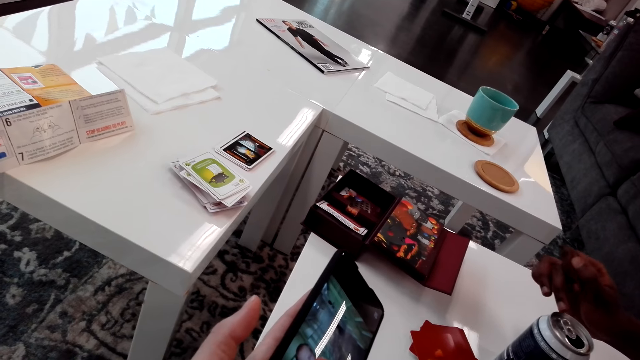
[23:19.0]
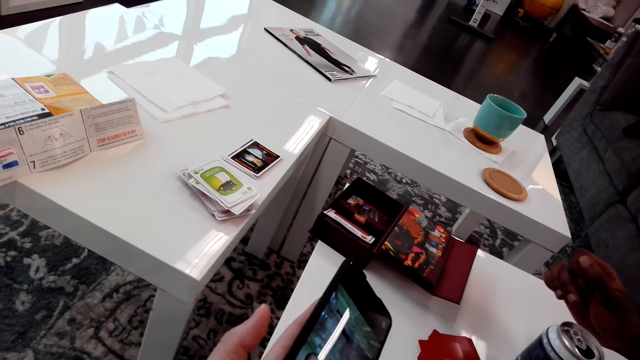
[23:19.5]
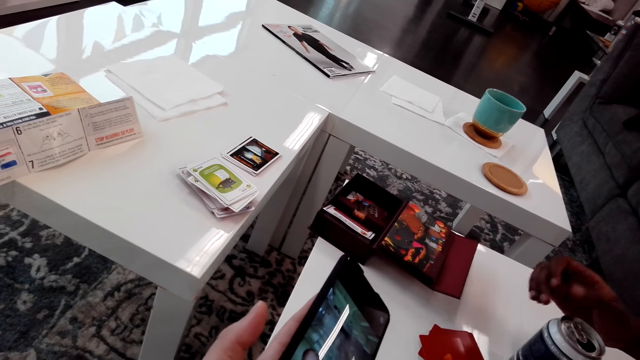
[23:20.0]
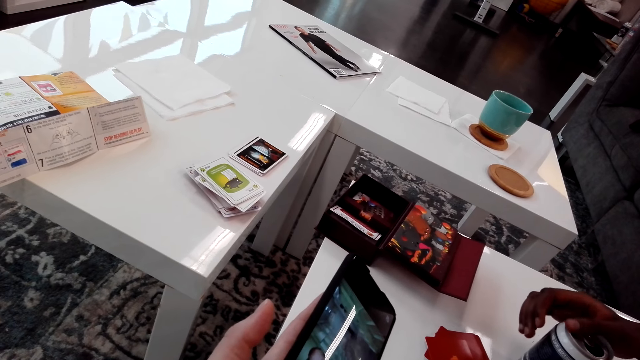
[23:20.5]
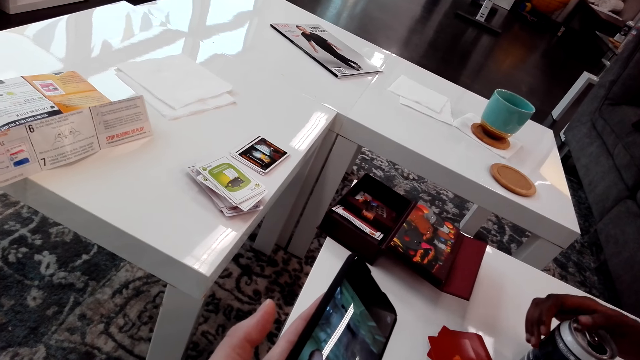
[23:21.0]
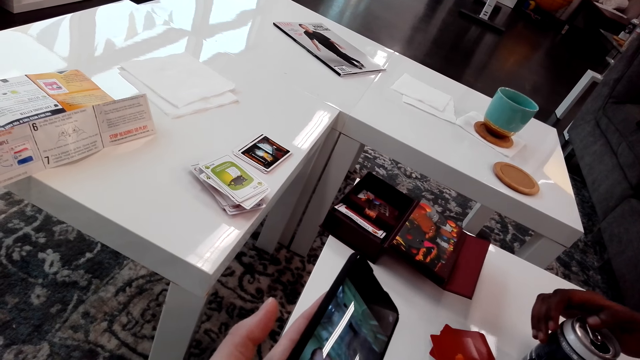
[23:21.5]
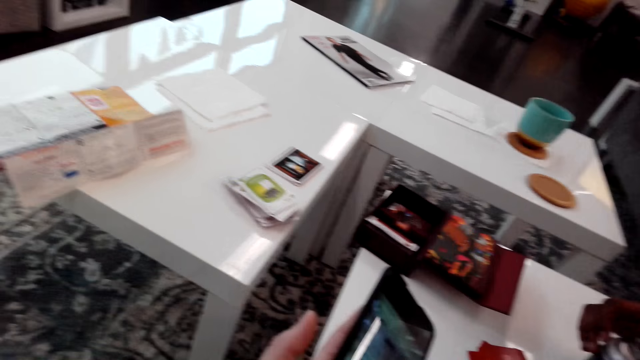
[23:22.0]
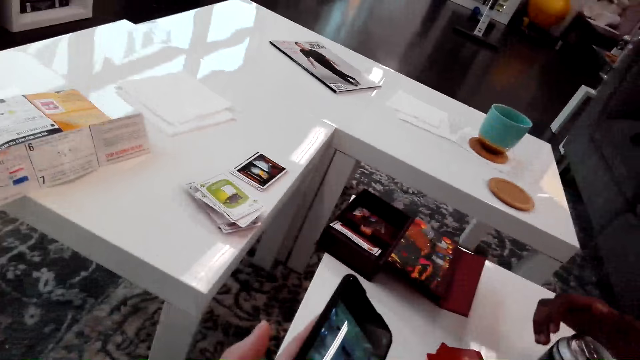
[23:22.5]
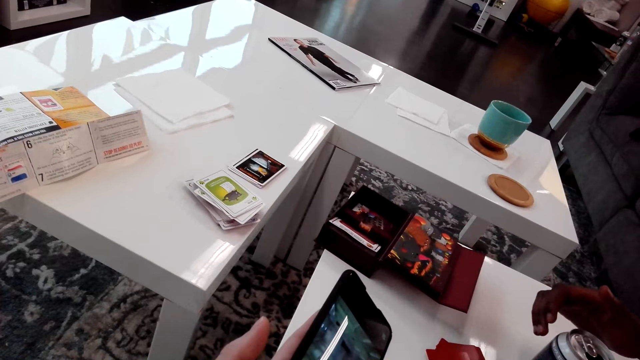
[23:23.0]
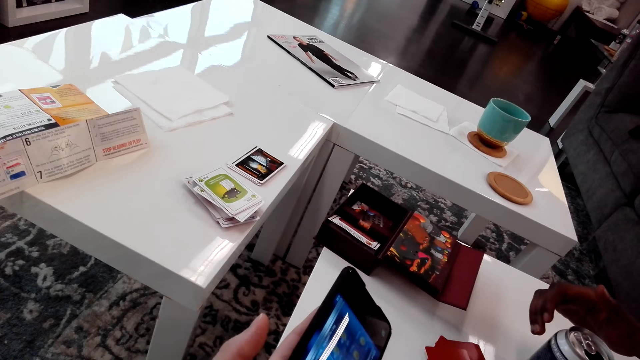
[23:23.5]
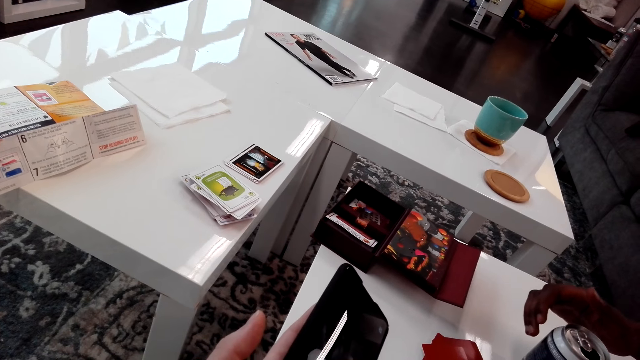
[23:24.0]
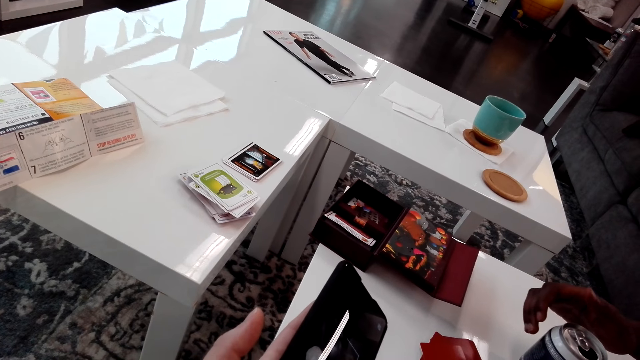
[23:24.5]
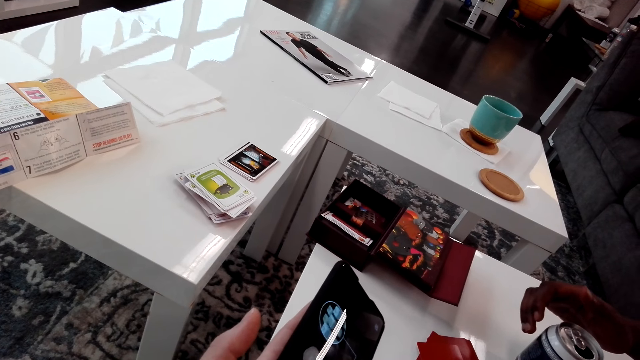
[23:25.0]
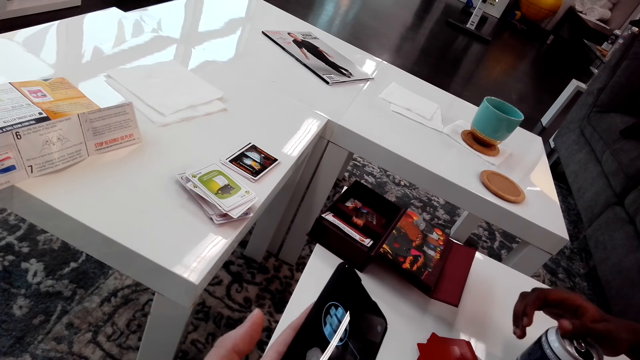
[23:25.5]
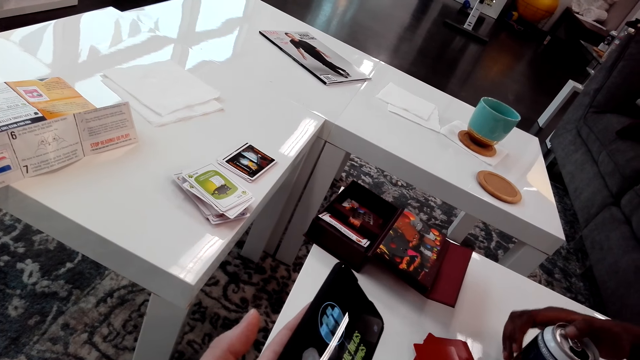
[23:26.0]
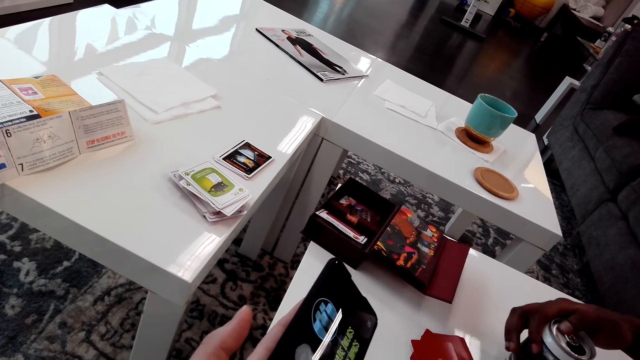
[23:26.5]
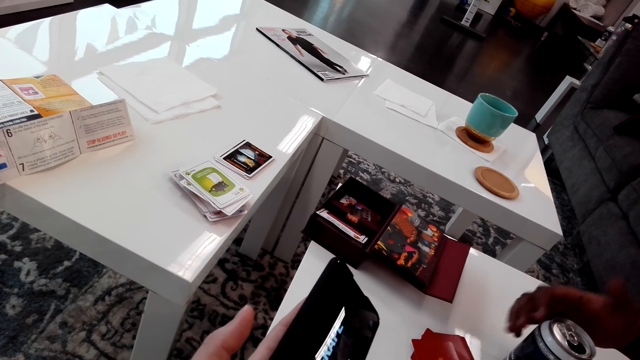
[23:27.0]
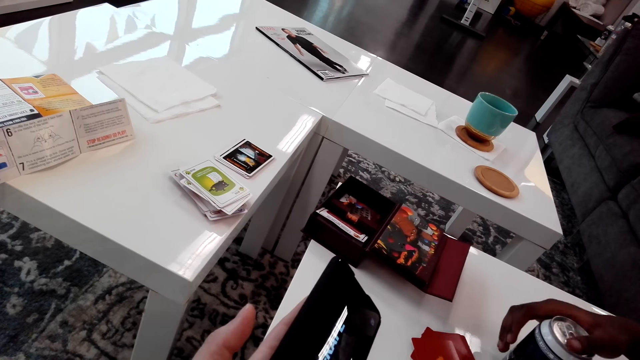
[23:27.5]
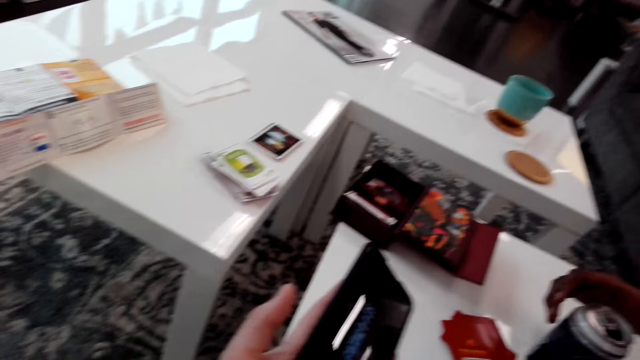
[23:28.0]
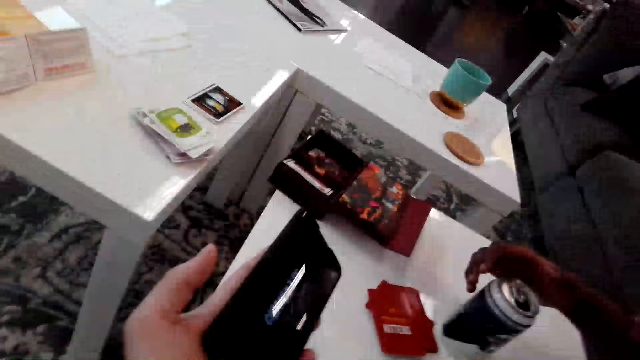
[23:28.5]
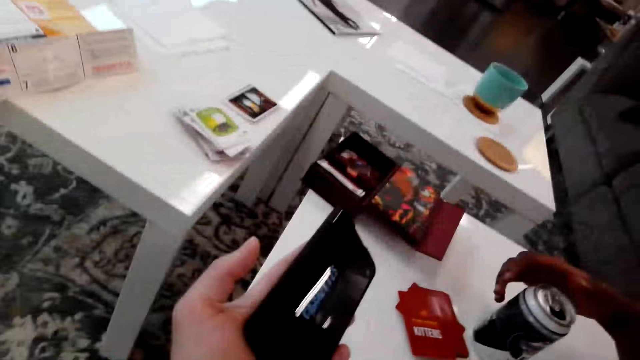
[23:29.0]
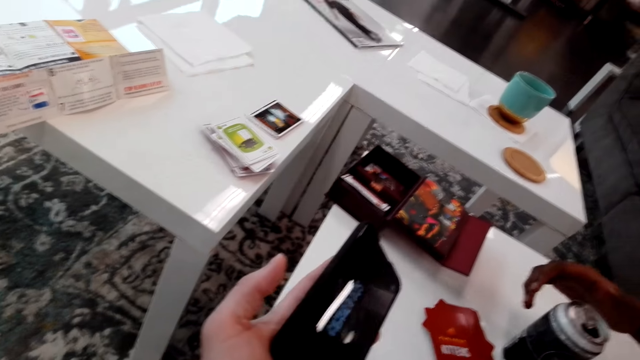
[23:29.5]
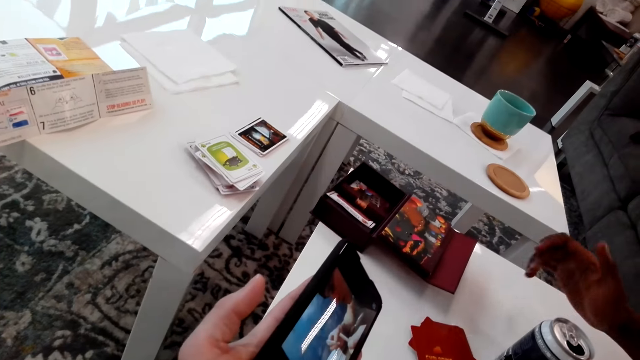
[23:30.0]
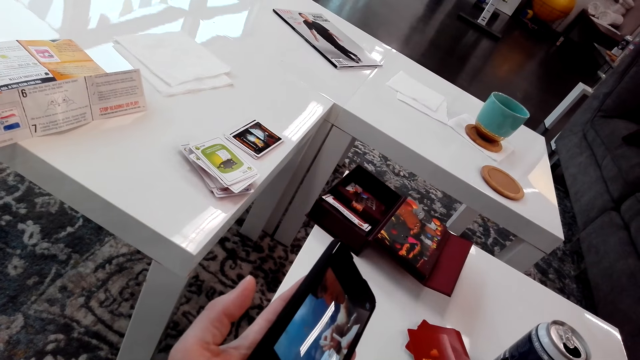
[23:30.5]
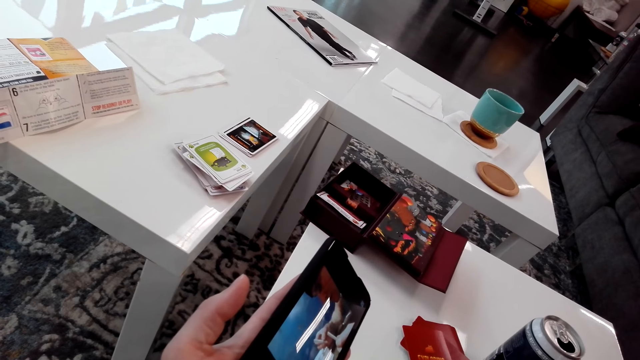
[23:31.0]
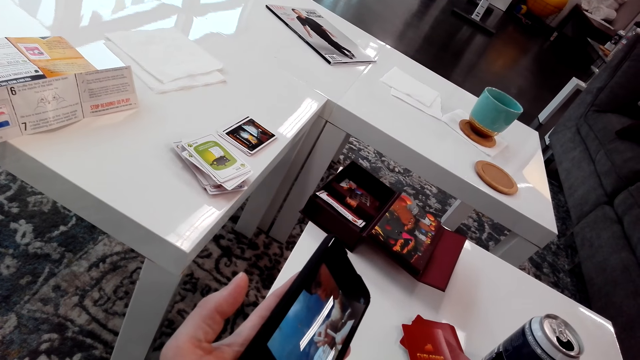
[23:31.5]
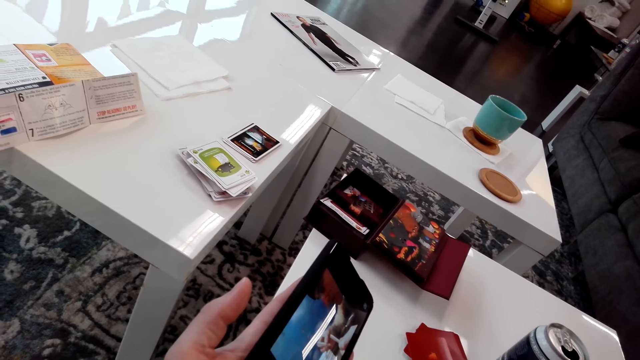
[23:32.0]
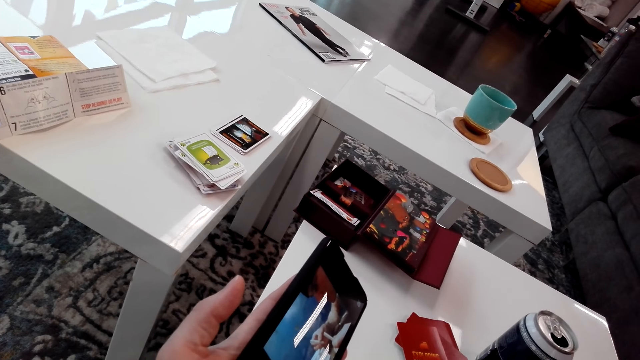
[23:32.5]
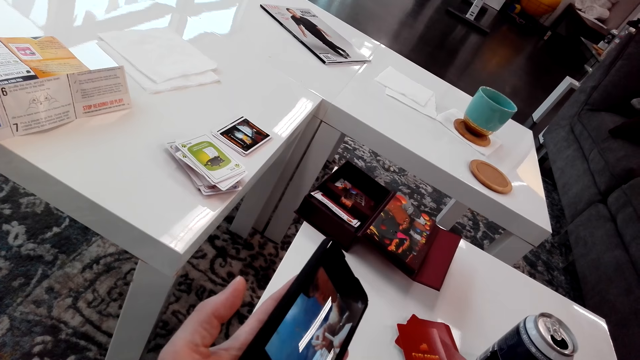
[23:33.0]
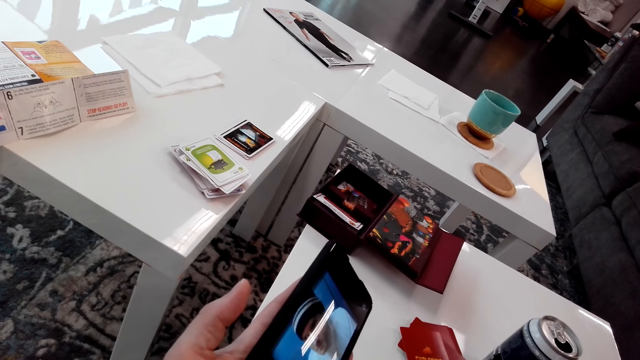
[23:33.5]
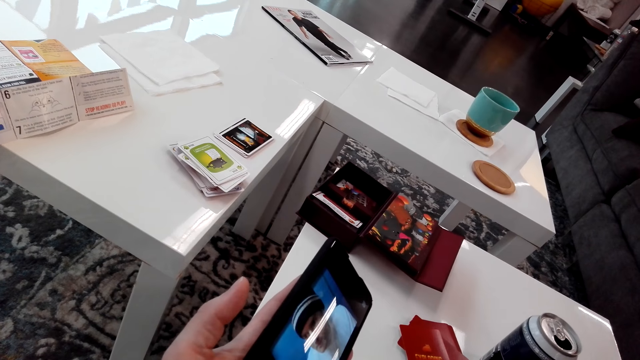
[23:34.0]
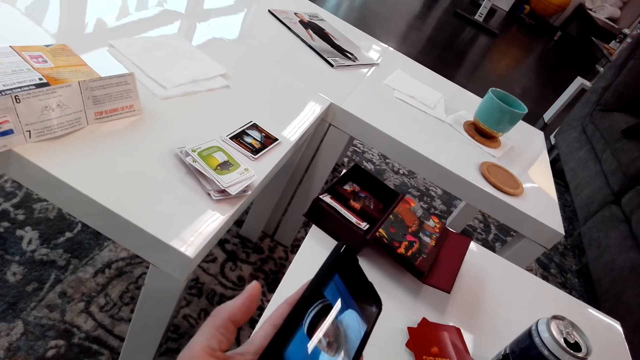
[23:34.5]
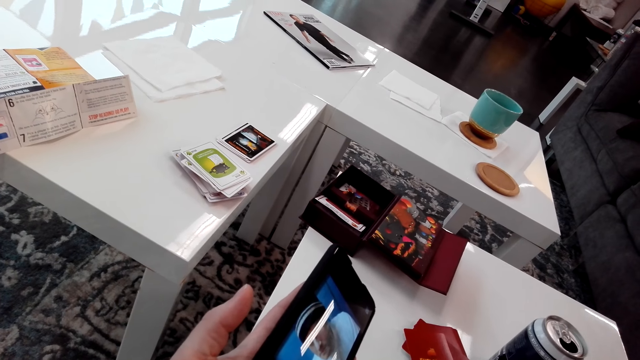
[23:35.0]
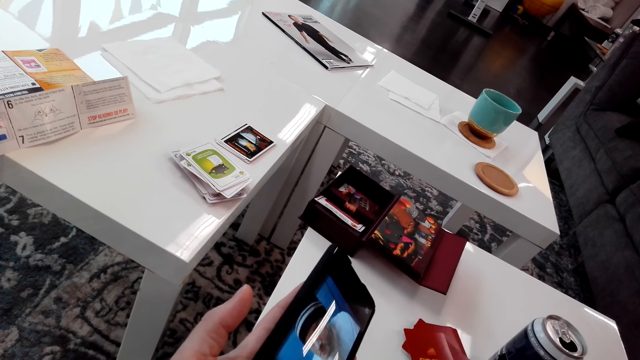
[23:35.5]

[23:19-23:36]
A man touches the can. The camera wearer looks at the phone. They look at the phone again.

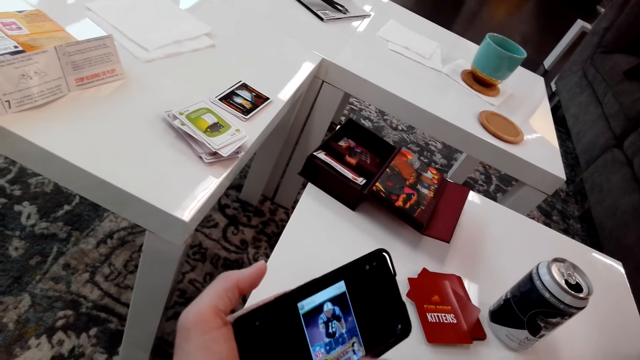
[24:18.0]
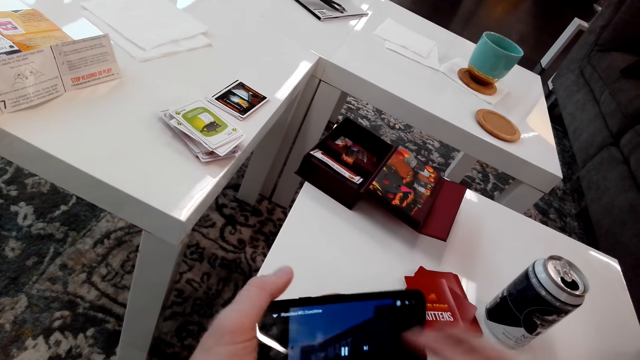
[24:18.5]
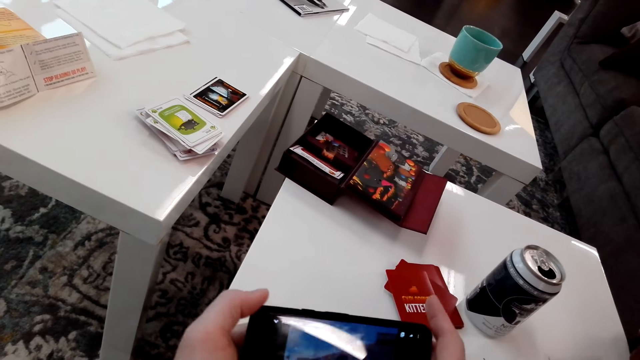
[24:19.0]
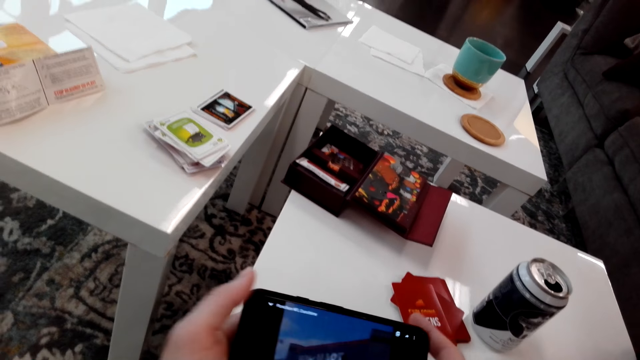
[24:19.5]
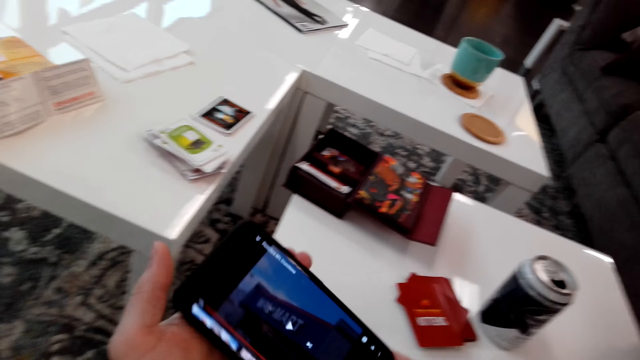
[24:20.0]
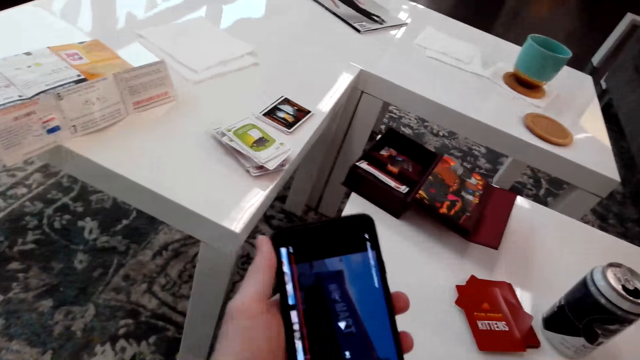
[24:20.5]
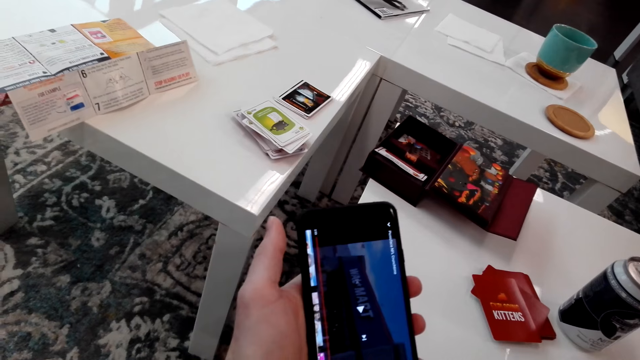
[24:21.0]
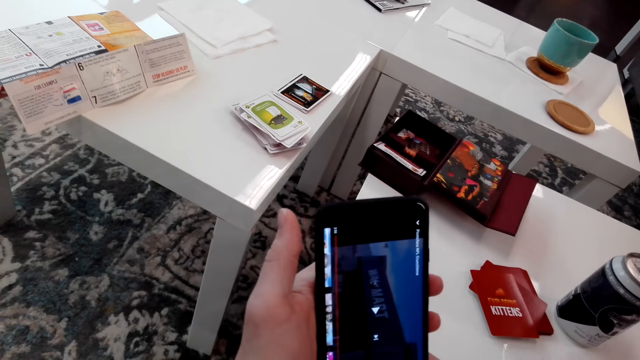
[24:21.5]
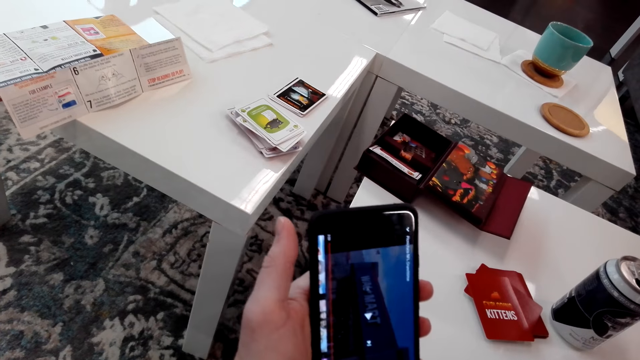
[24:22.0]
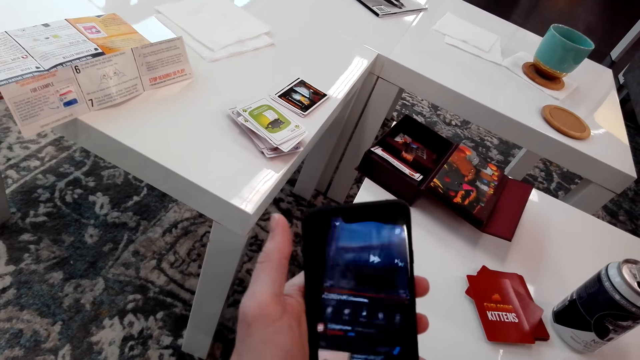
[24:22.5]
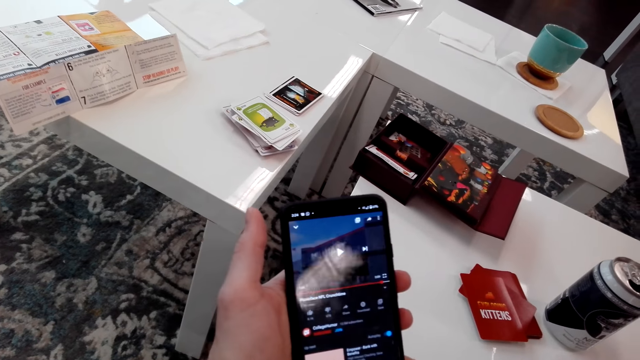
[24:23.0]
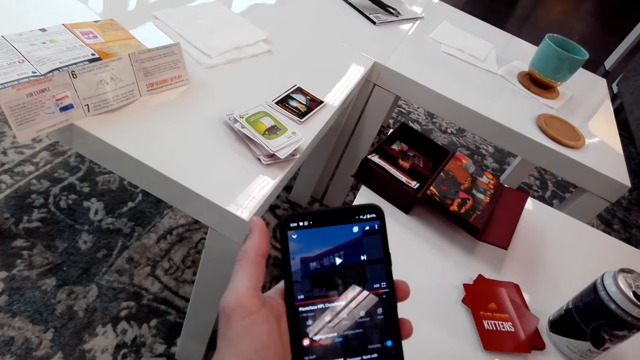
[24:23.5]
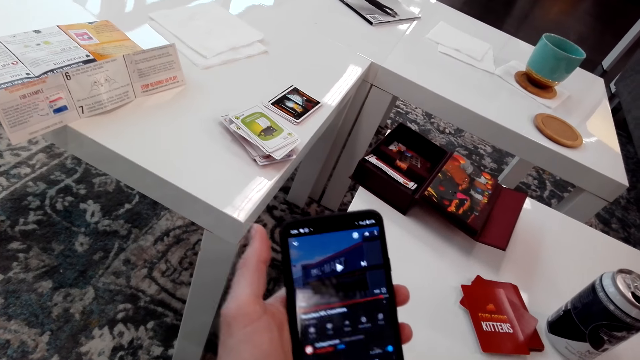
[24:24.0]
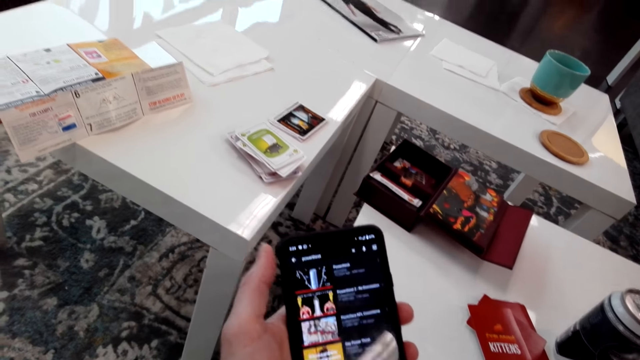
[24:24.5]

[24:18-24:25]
The camera wearer turns the phone. They operate the phone.
